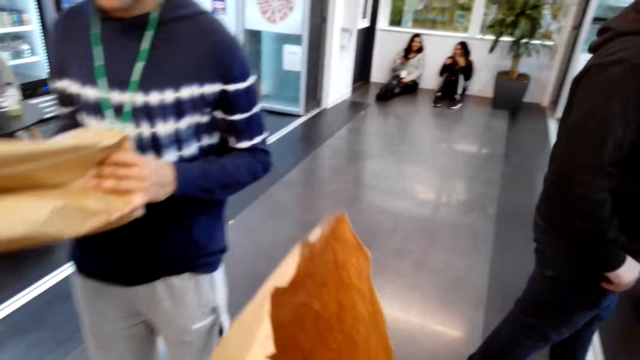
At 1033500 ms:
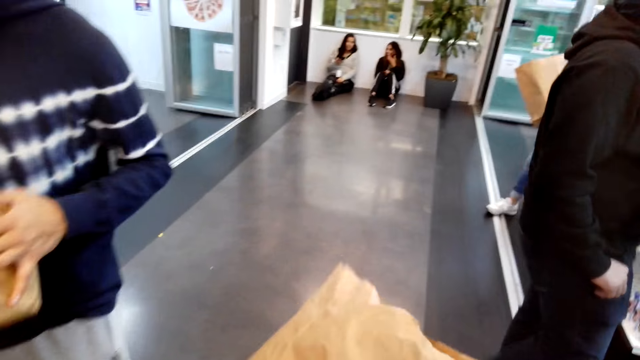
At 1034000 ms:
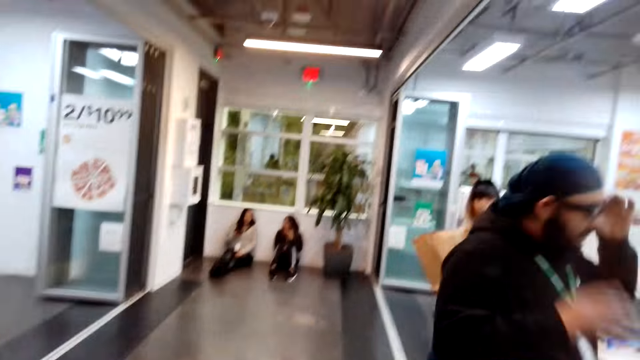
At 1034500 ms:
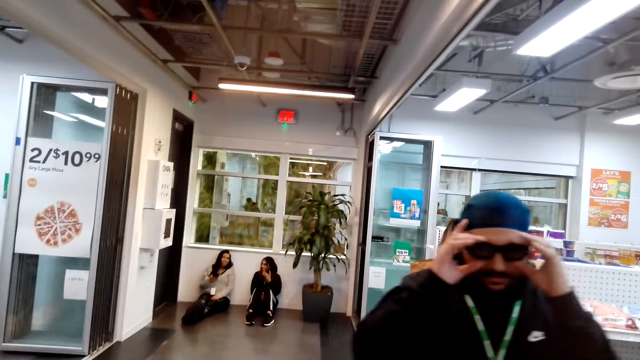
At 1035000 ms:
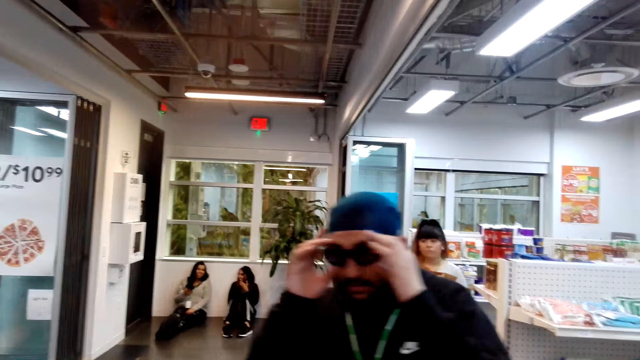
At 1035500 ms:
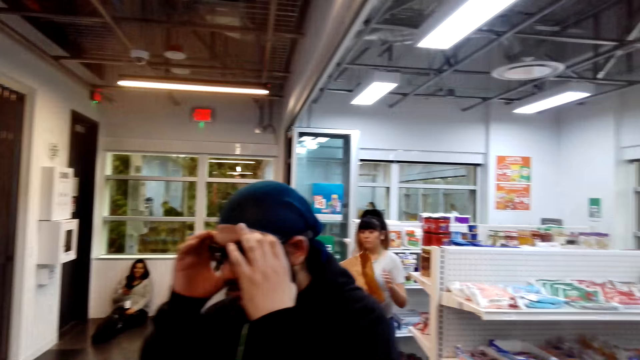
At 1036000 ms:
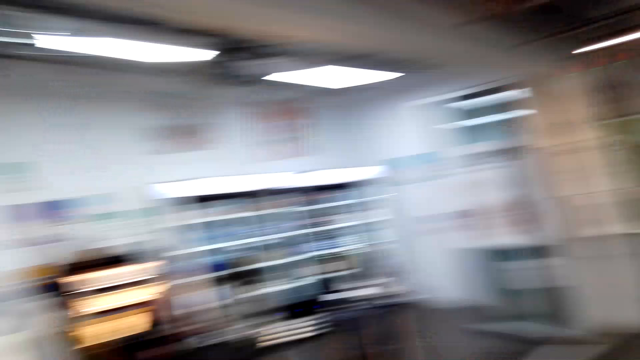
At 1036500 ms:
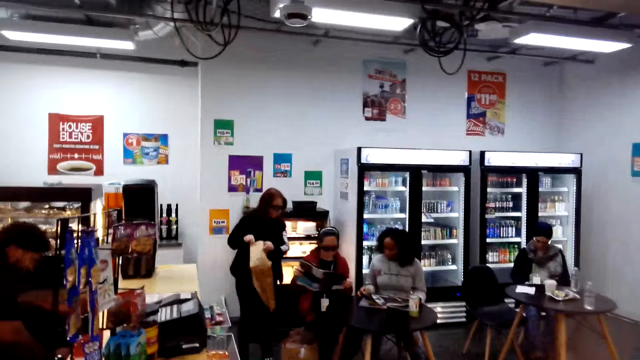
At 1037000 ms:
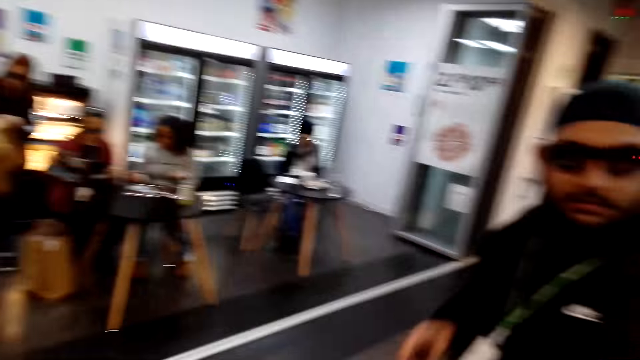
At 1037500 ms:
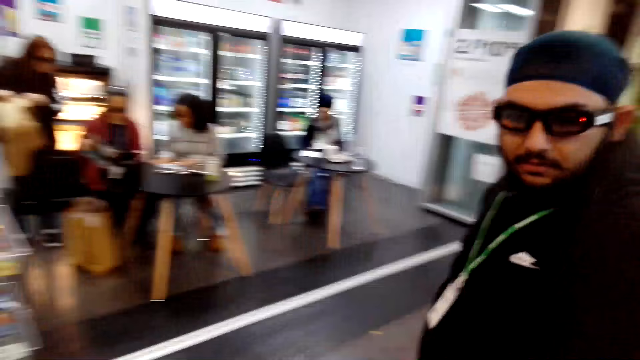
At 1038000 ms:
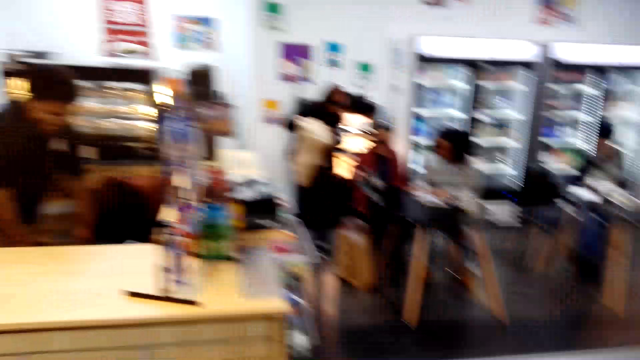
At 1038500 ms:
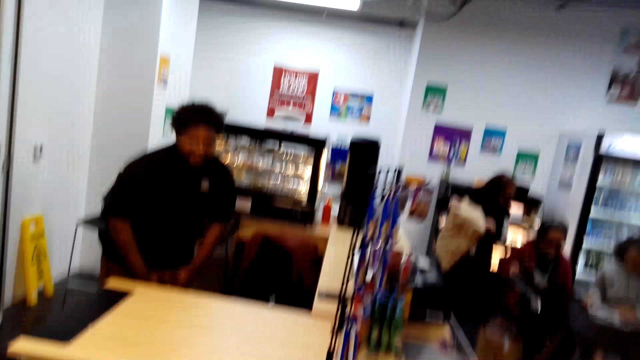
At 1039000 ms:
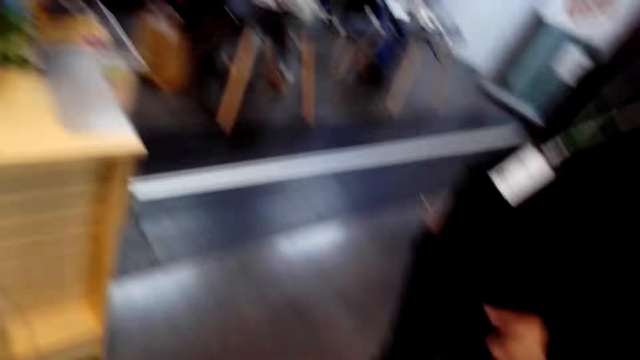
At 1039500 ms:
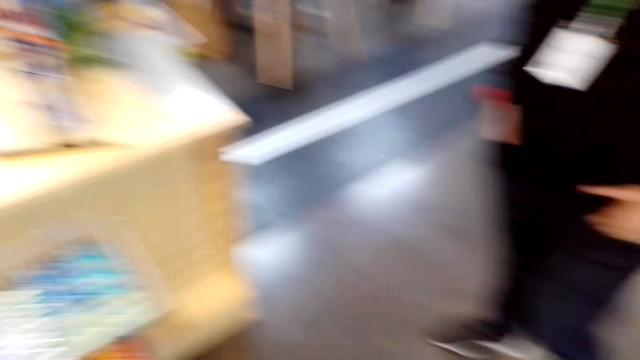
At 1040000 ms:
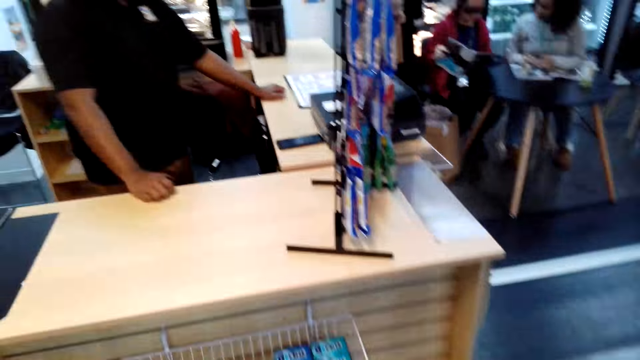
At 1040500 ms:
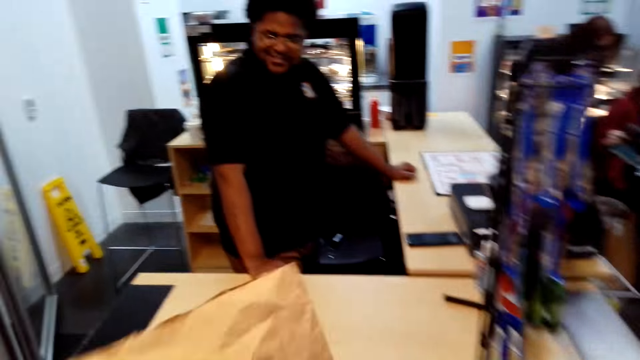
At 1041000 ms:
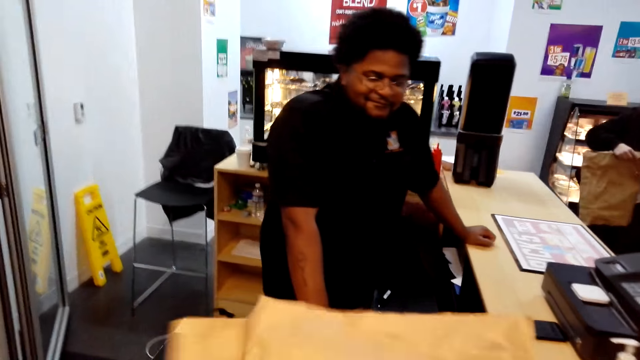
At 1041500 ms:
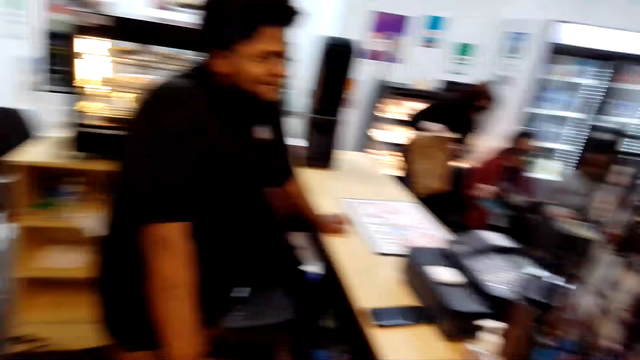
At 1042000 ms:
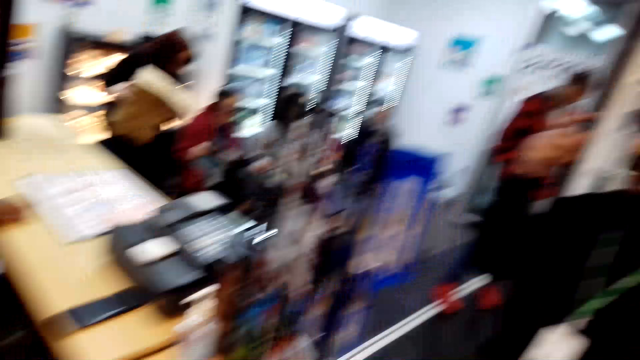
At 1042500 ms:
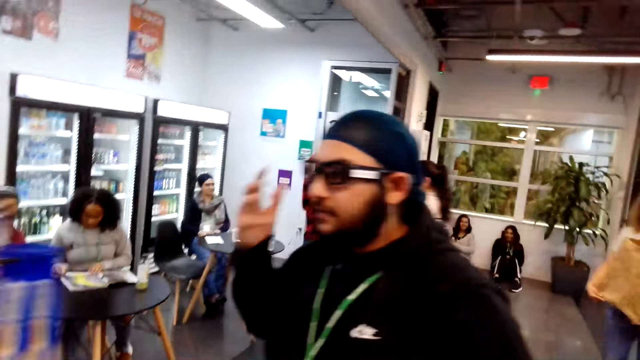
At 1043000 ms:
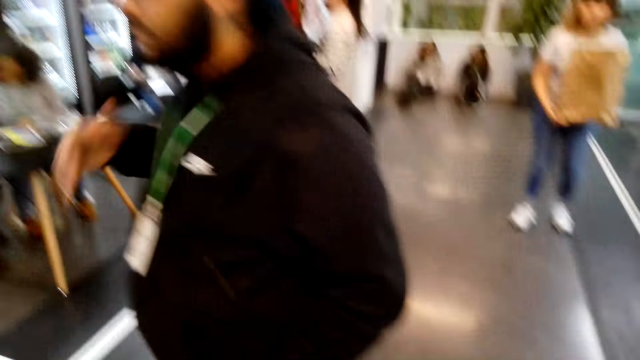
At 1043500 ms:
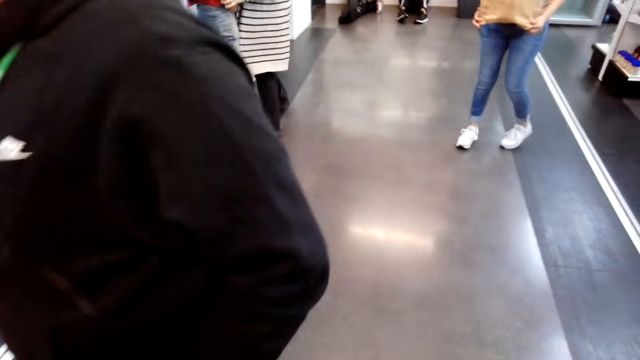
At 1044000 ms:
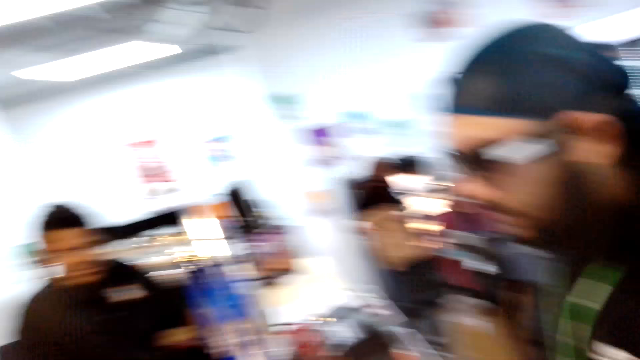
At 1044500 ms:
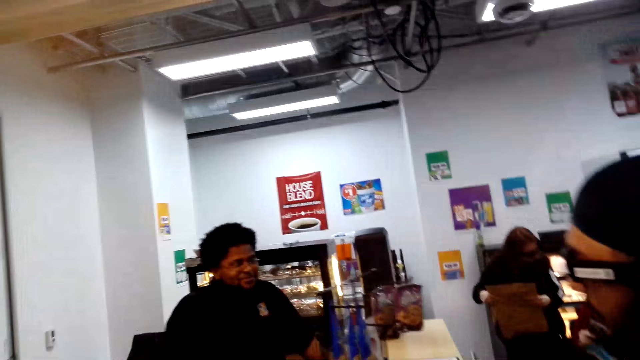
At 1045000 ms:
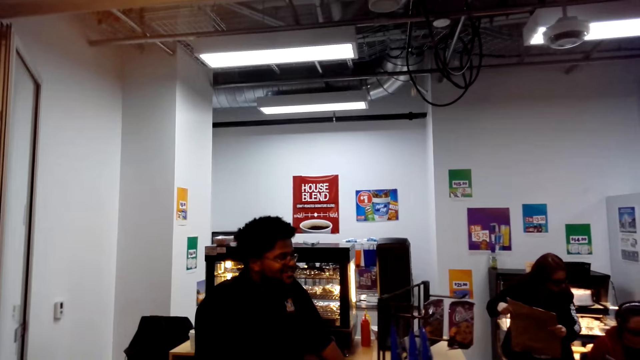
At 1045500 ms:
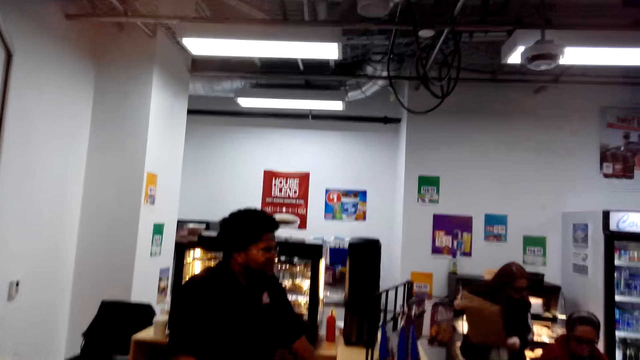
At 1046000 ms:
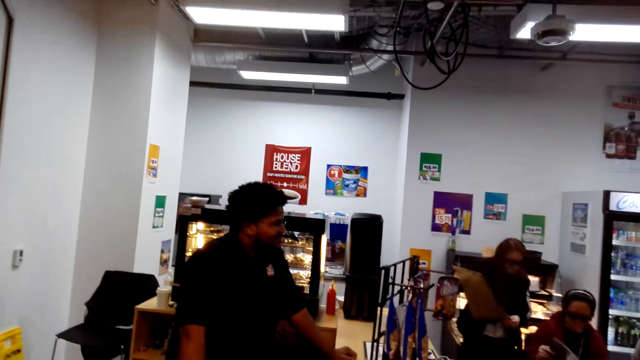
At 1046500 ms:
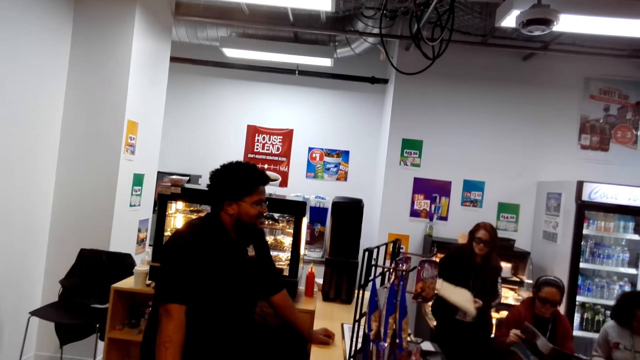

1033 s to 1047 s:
The camera wearer puts a paper bag on the counter. A man stands at the counter. Another man stands near the counter. The camera wearer walks around the shop.

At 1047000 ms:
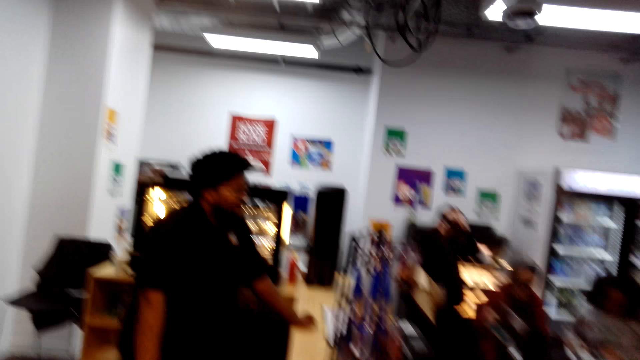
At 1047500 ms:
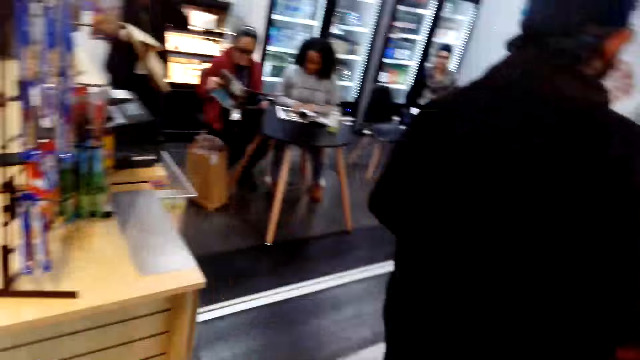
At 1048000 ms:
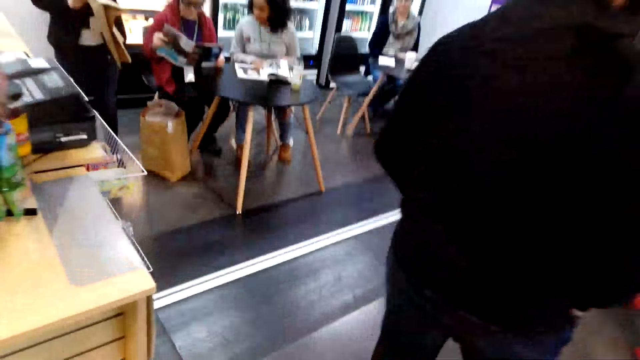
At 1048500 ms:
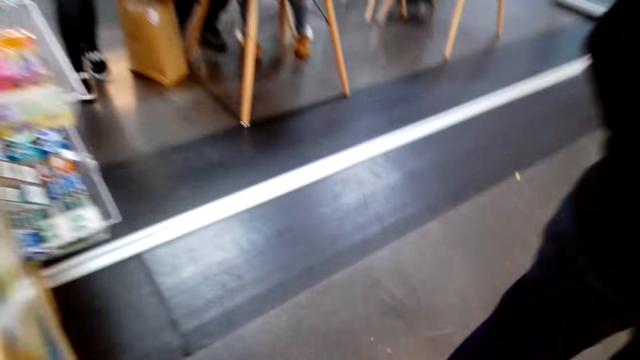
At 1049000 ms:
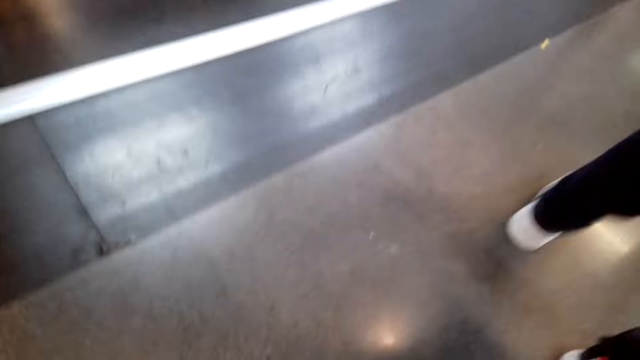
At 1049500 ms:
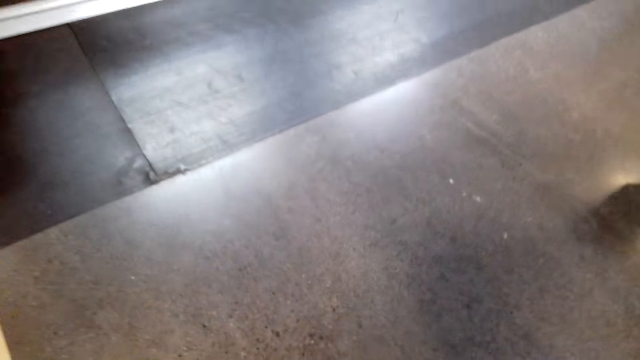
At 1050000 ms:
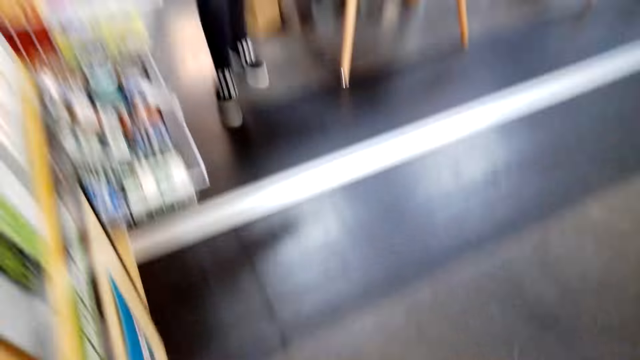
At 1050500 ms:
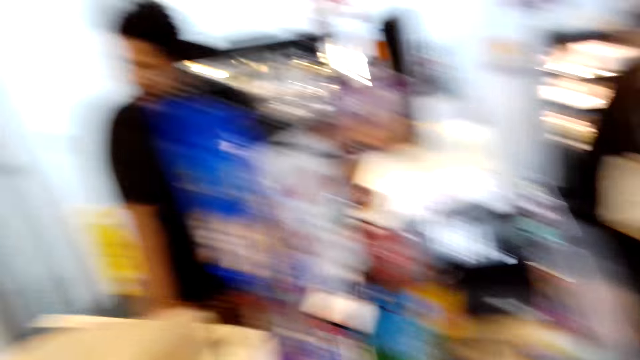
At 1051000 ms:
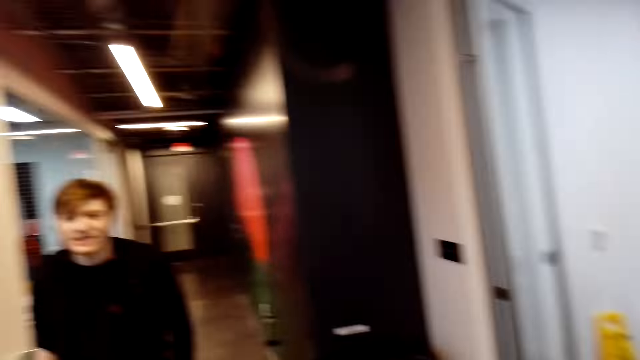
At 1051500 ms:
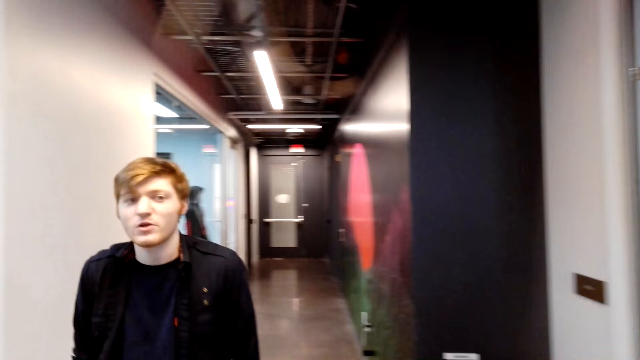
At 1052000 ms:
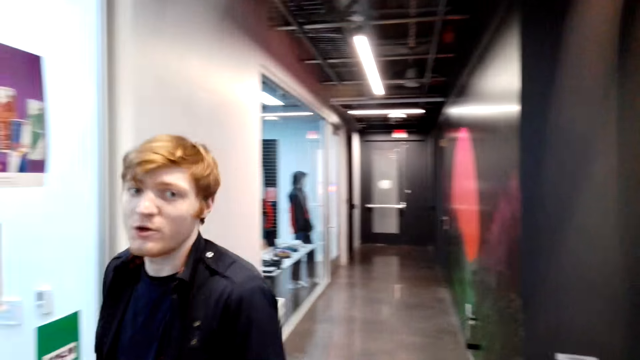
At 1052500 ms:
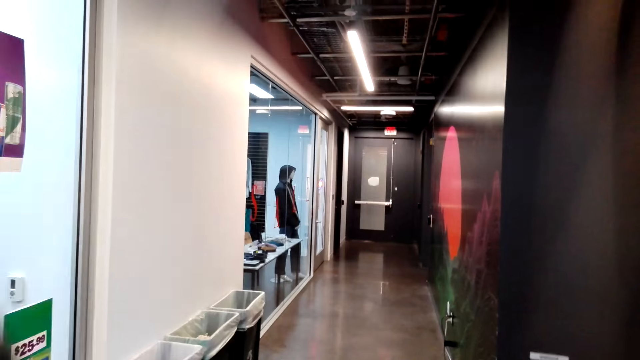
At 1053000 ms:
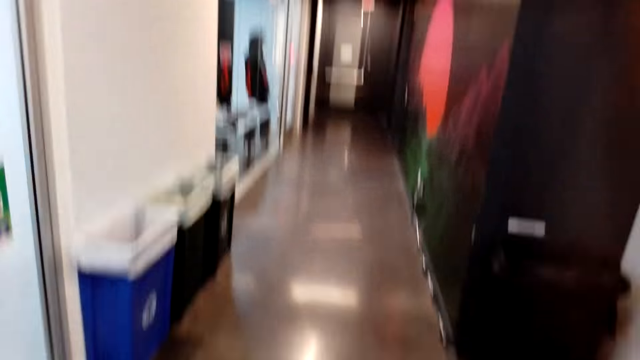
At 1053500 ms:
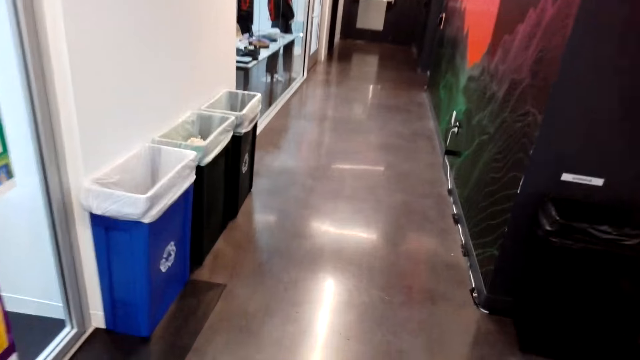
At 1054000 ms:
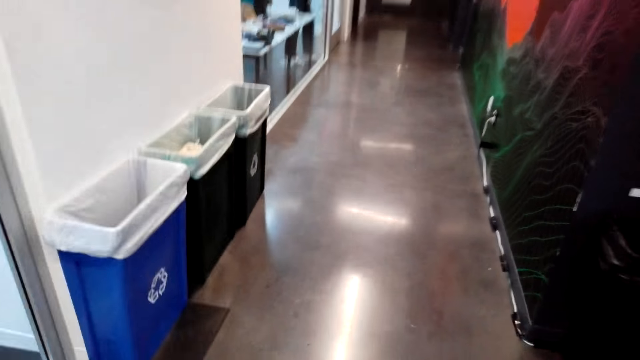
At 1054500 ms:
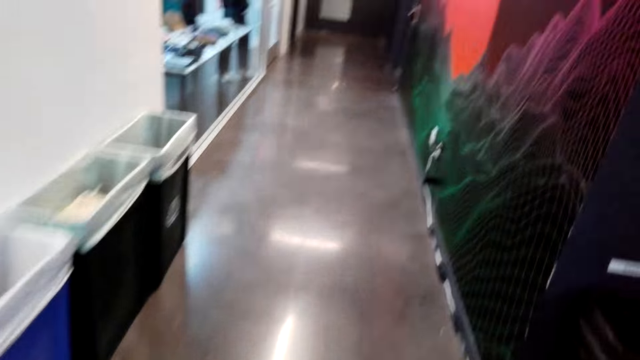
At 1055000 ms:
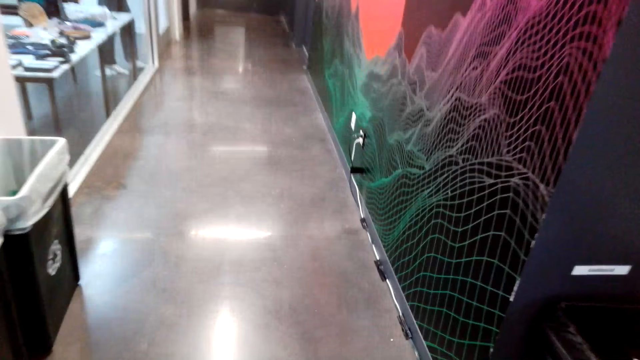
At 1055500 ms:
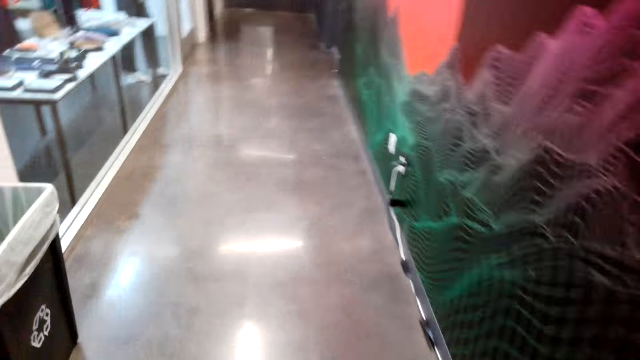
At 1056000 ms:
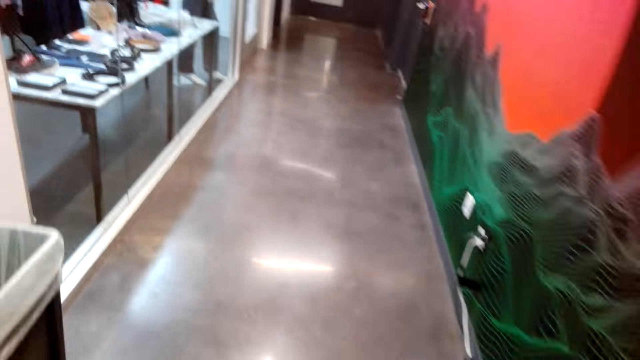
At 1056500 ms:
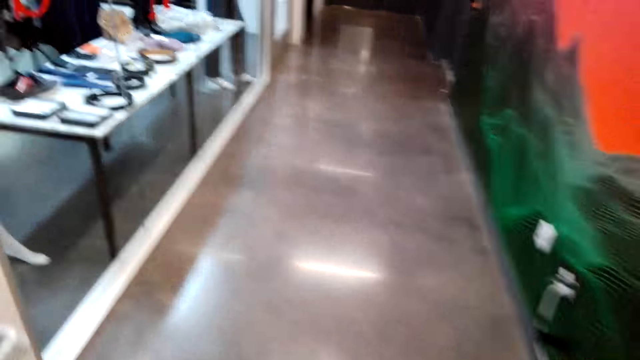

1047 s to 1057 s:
A man walks in the supermarket. The camera wearer walks at the supermarket.
